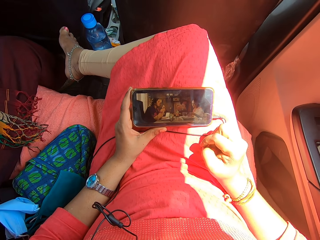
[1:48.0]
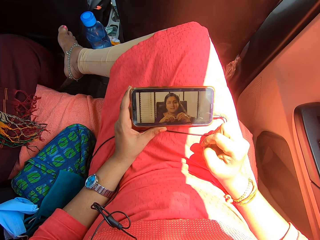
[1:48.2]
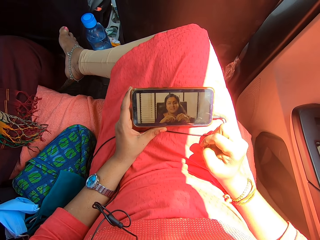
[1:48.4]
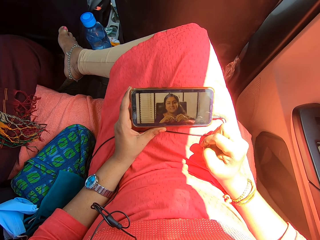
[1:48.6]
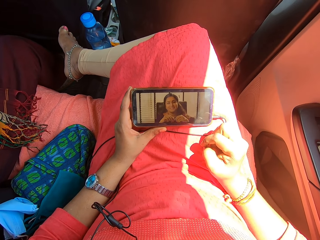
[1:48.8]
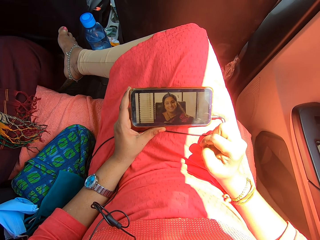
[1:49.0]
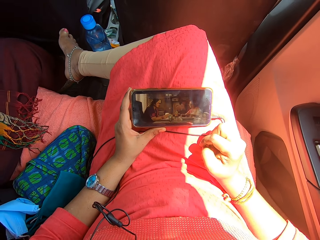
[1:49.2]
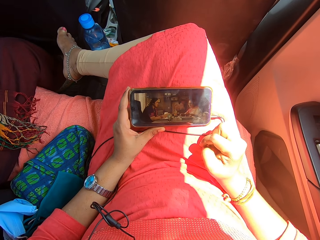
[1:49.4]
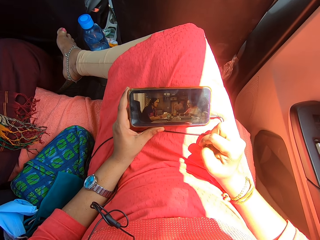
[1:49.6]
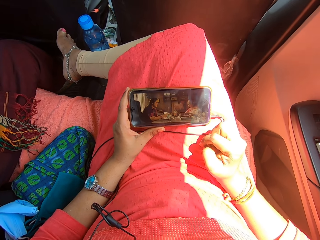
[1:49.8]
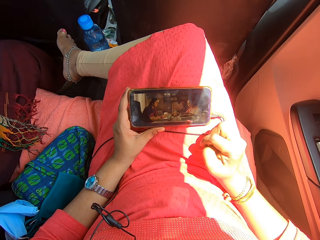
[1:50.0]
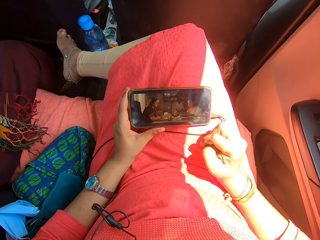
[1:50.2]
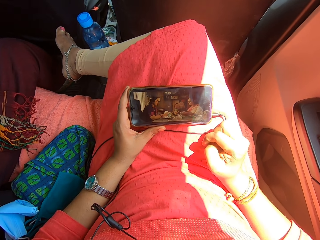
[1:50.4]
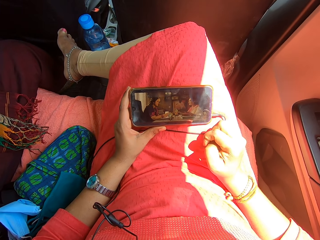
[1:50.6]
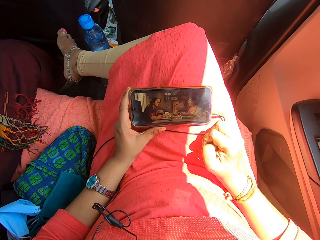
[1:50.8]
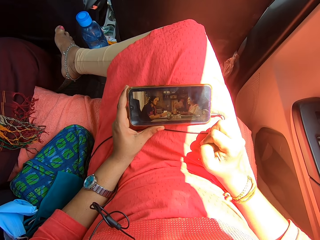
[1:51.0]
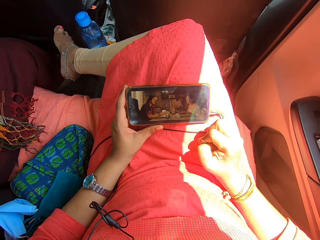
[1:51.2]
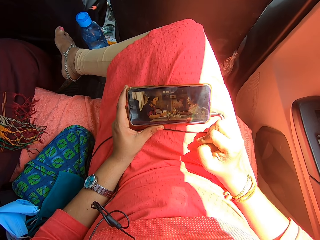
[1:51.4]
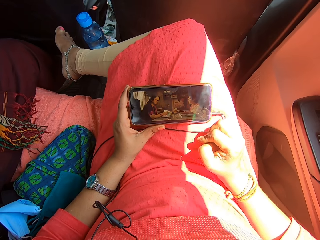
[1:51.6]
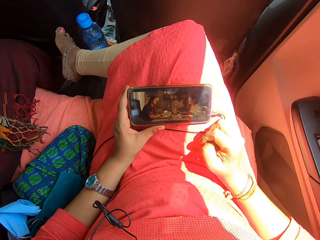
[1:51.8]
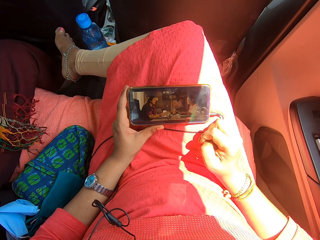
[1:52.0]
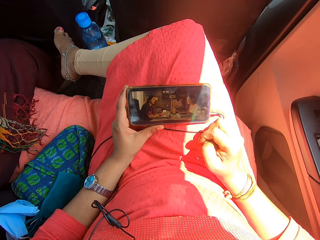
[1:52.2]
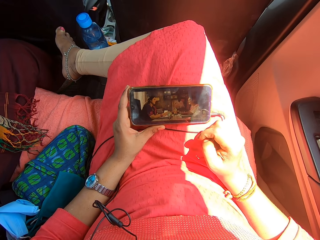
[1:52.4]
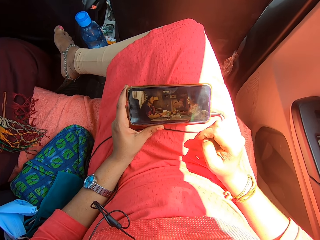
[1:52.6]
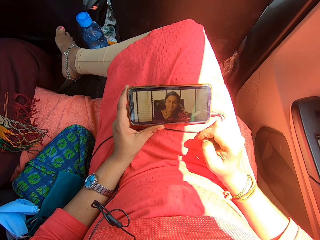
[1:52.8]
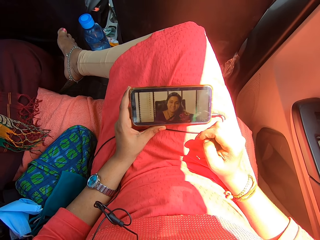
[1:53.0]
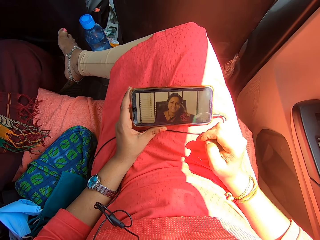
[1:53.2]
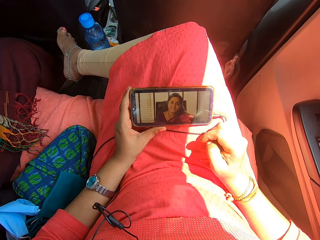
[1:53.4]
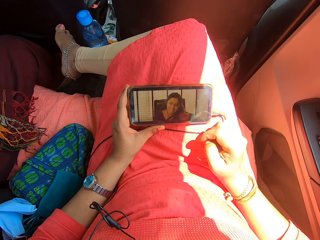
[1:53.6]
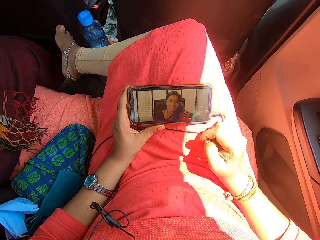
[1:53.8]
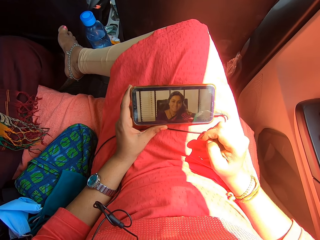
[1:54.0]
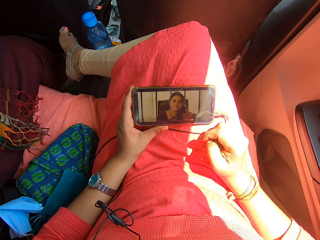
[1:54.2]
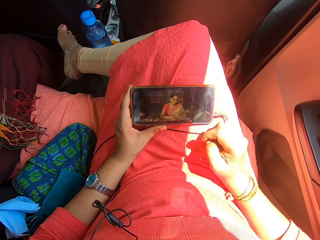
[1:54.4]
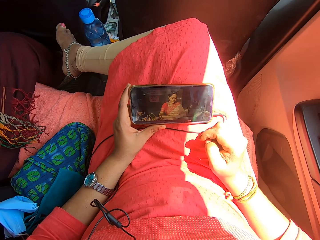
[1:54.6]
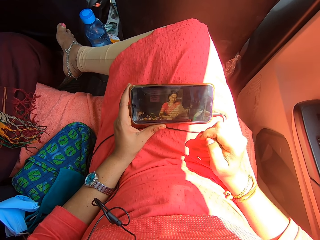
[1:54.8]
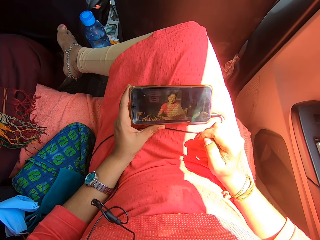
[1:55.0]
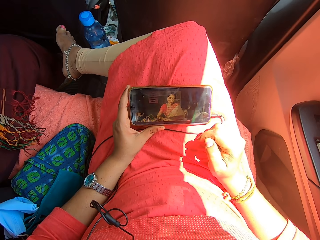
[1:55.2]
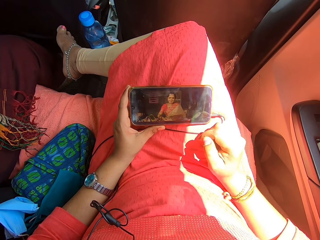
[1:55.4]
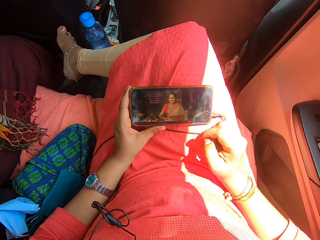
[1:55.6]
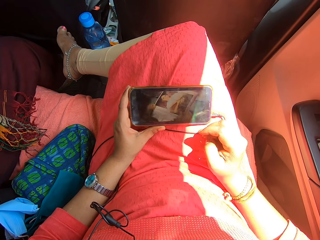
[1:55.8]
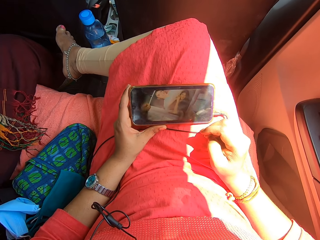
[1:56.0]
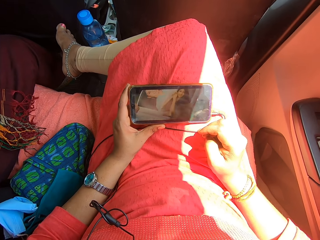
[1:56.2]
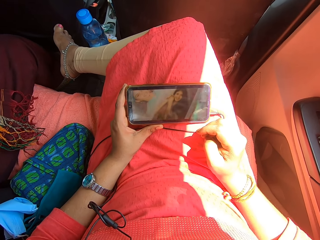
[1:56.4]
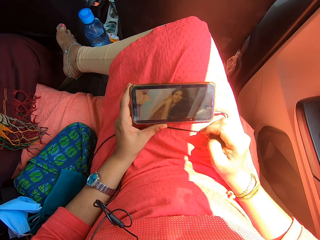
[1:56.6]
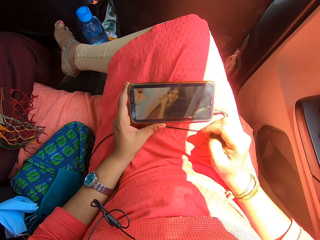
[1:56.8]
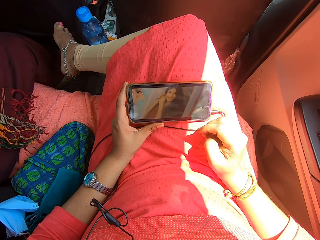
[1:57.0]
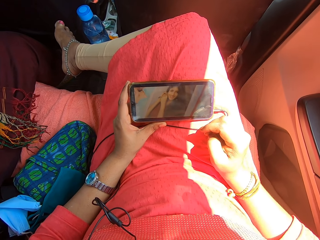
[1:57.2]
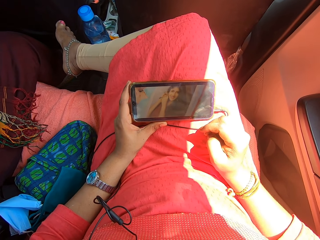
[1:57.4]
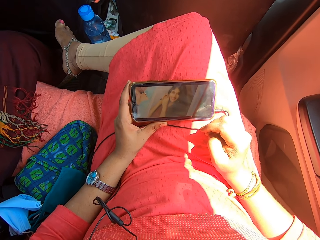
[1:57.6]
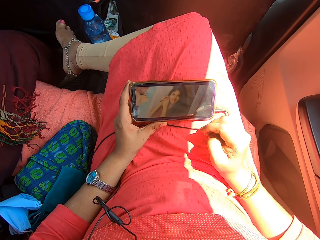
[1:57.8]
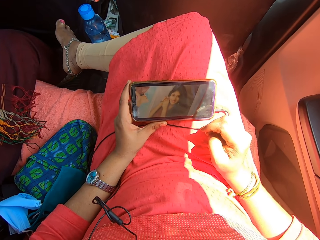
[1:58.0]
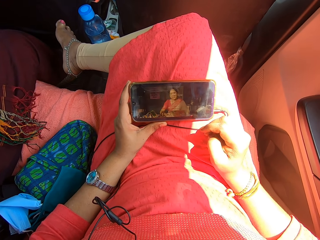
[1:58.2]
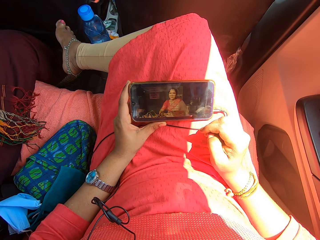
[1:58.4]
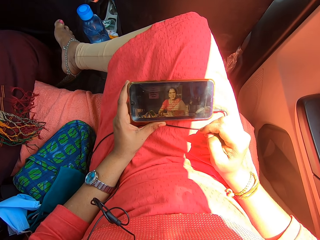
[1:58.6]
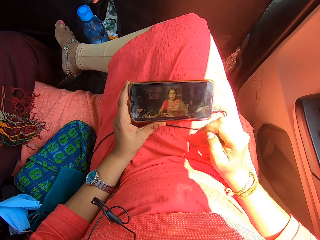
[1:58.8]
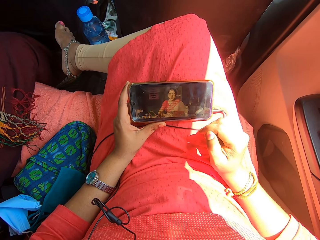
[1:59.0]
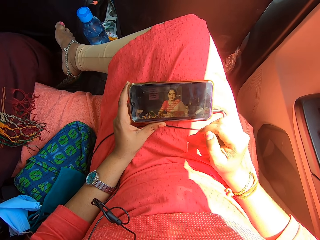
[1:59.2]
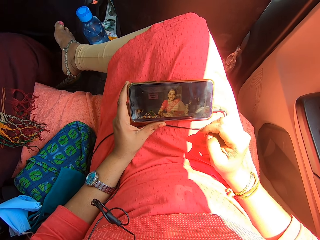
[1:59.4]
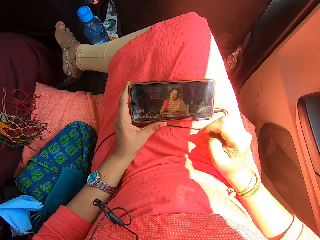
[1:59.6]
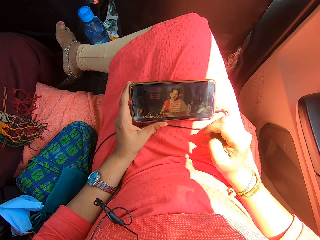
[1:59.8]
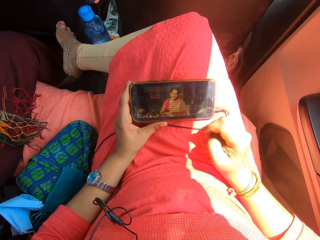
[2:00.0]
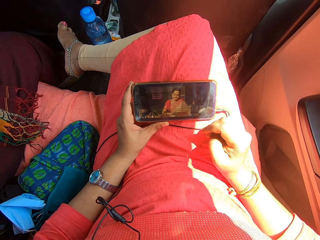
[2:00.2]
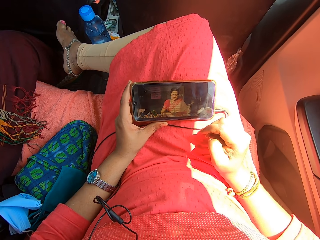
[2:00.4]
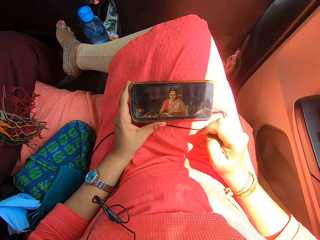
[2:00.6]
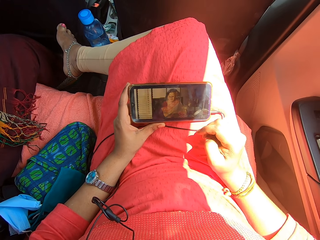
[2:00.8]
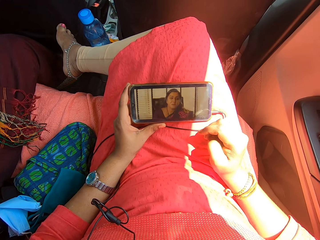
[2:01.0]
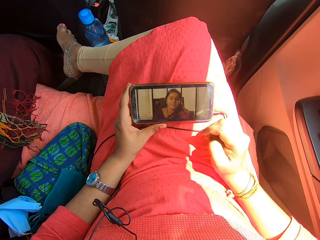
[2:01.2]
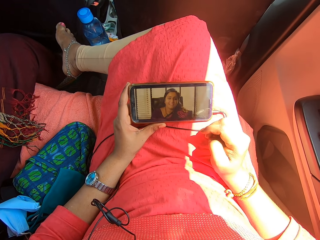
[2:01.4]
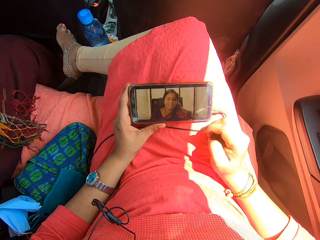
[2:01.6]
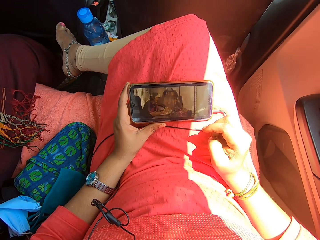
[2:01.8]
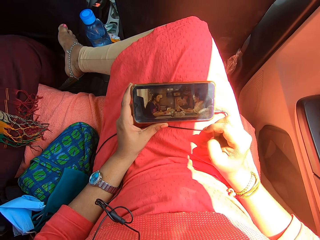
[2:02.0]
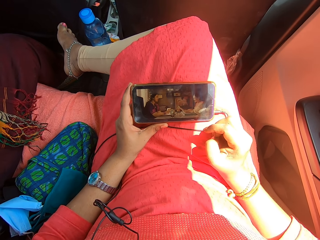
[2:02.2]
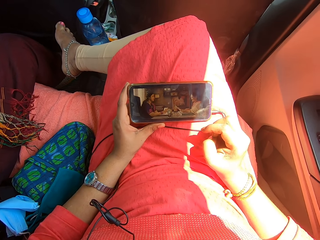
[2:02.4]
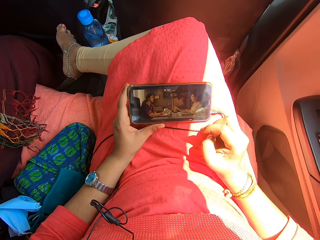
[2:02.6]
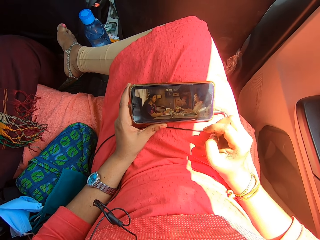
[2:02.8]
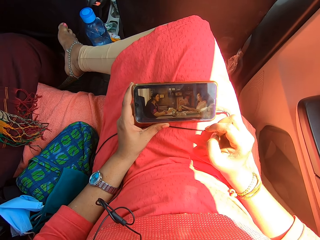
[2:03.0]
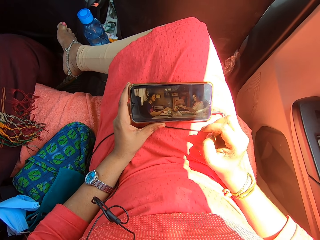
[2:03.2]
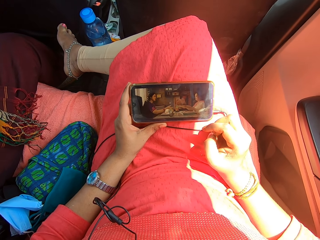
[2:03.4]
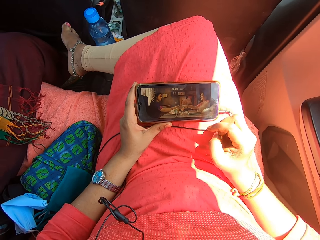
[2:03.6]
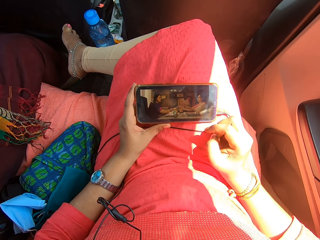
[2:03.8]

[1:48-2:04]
The camera wearer rubs her fingers. She looks at the mobile phone.

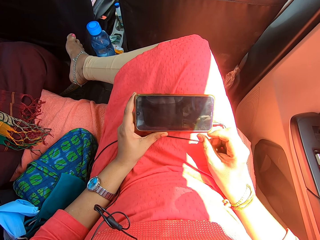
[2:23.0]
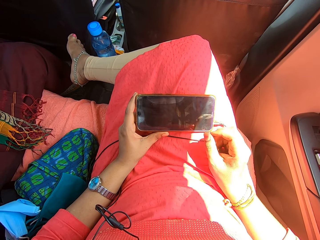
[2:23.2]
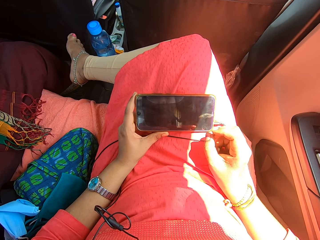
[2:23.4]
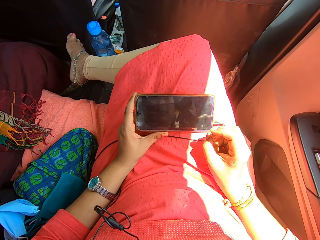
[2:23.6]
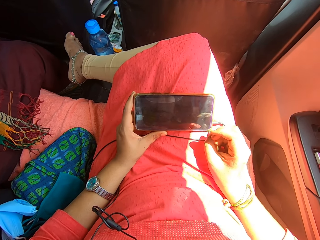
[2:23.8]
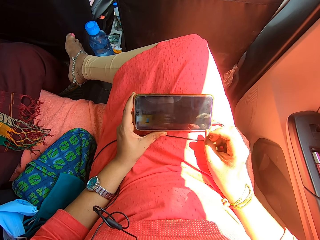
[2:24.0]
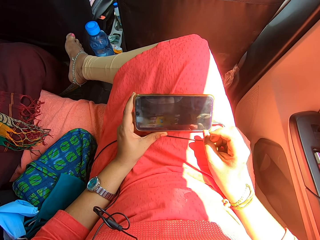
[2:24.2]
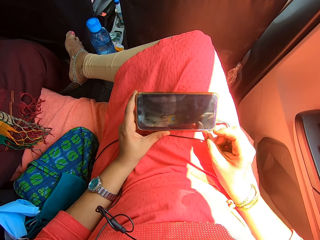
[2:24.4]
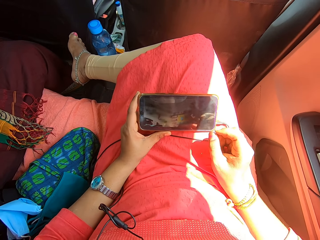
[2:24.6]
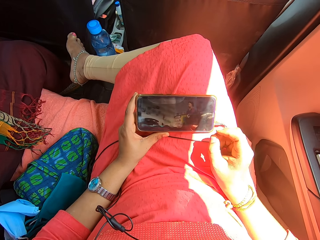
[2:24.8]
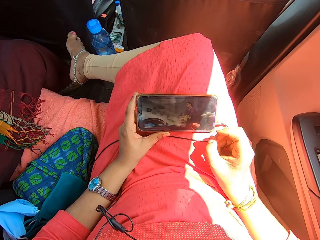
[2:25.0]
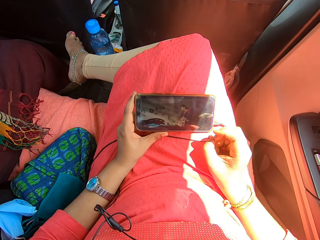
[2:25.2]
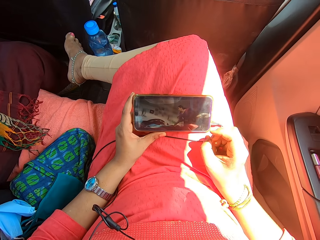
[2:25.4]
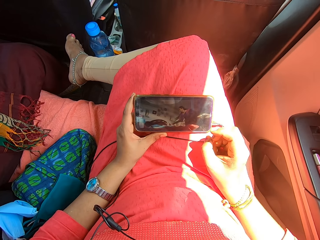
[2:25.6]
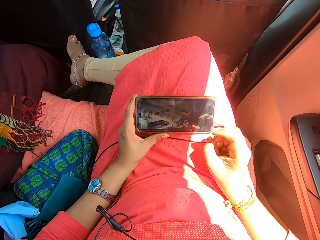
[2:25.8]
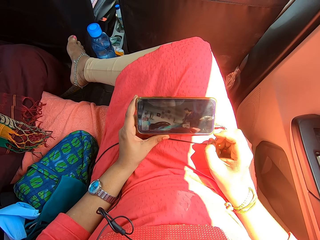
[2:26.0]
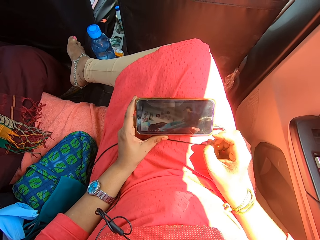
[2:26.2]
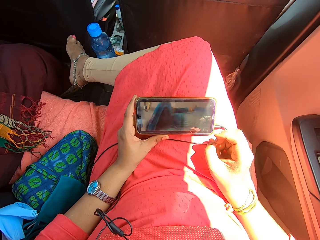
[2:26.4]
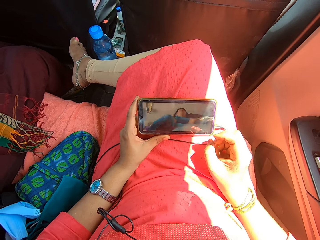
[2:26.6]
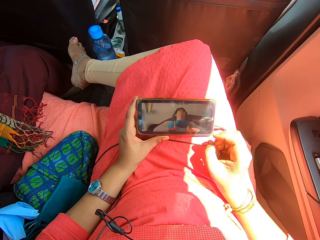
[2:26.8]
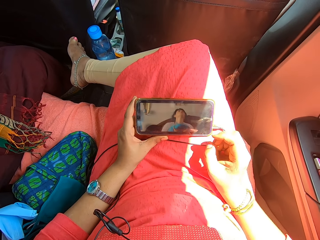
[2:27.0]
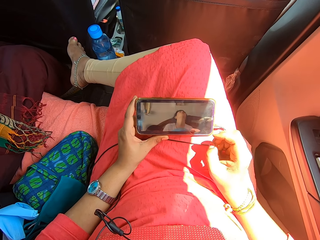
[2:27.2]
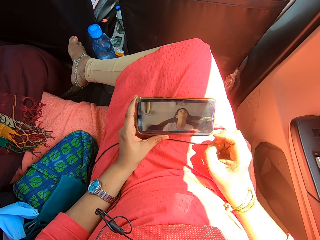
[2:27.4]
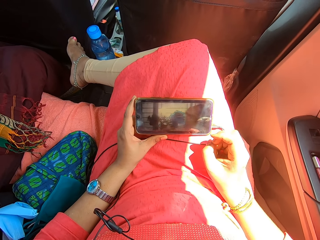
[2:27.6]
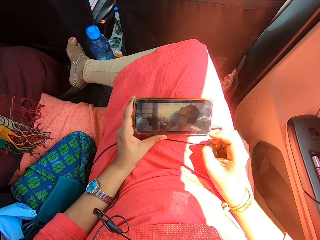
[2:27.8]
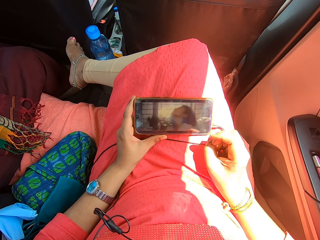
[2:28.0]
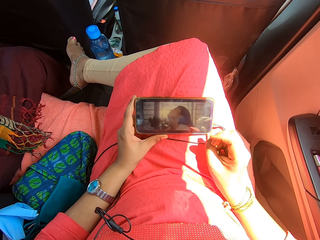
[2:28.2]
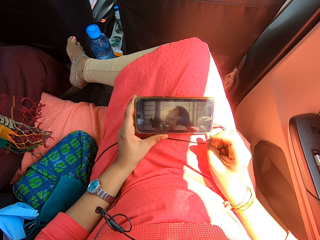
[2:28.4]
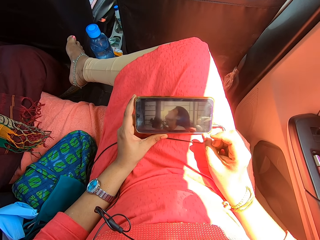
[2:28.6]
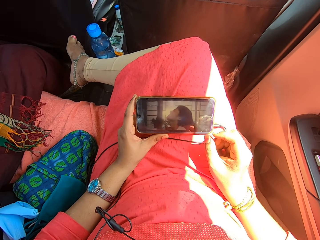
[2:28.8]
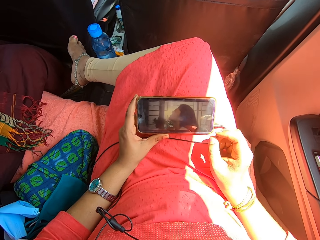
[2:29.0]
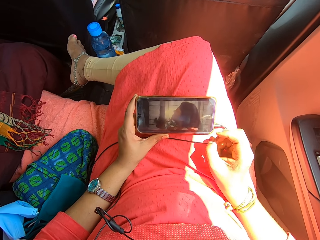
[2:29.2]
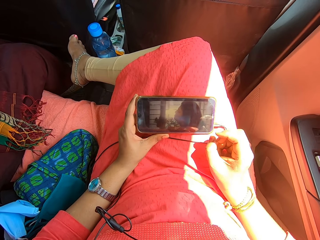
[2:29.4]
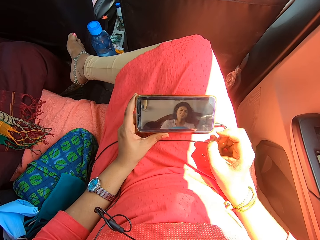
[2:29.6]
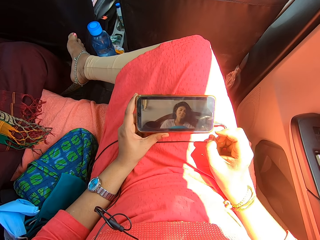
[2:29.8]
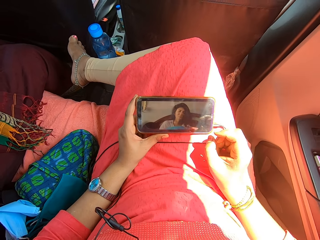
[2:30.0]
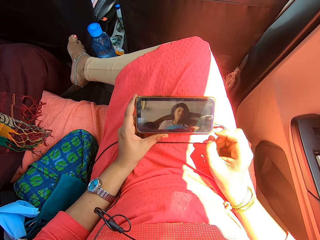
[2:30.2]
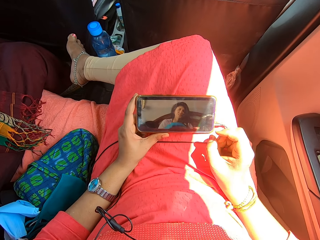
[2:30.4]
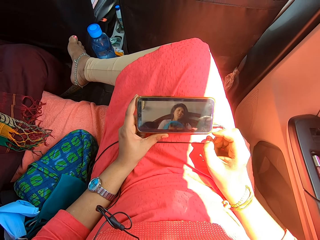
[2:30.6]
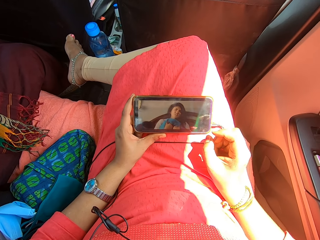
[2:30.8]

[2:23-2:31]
The camera wearer rubs her fingers.
